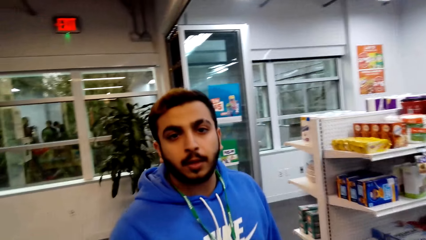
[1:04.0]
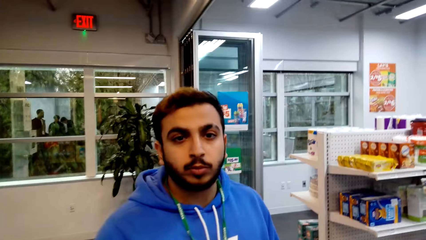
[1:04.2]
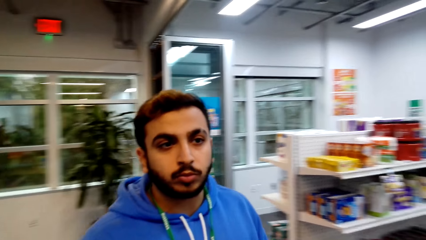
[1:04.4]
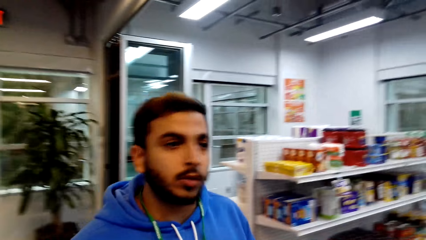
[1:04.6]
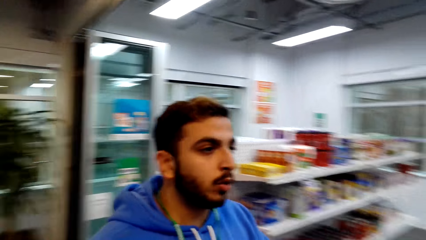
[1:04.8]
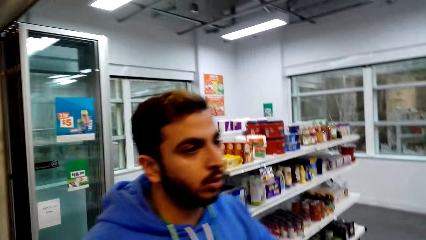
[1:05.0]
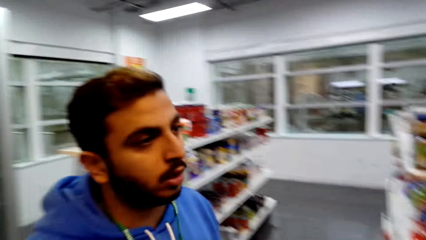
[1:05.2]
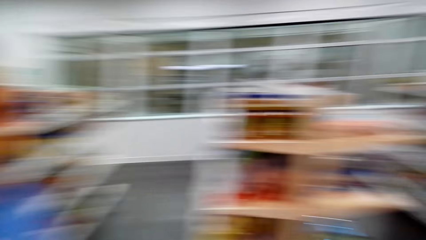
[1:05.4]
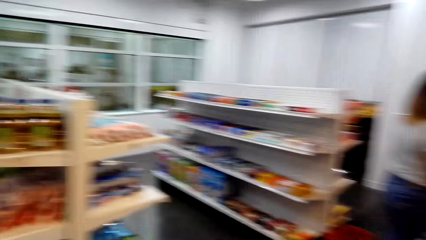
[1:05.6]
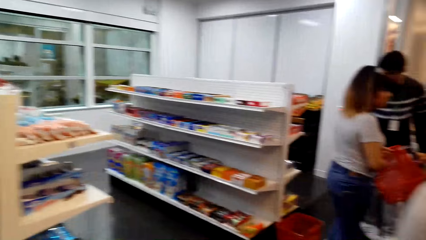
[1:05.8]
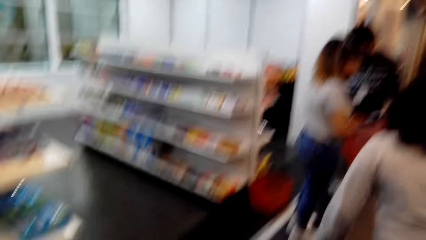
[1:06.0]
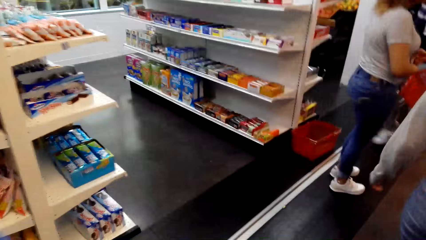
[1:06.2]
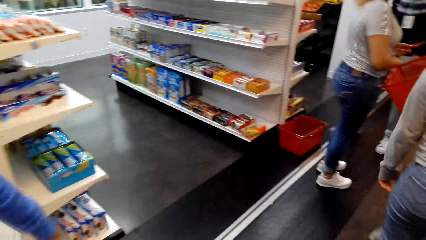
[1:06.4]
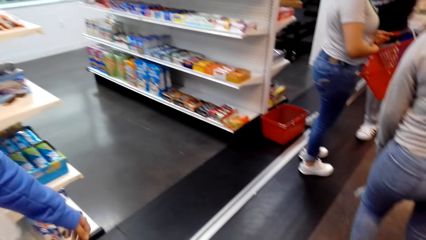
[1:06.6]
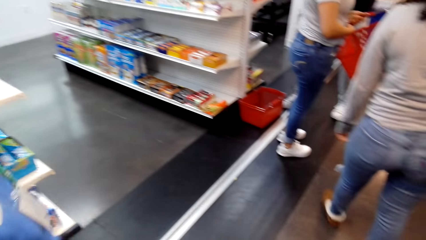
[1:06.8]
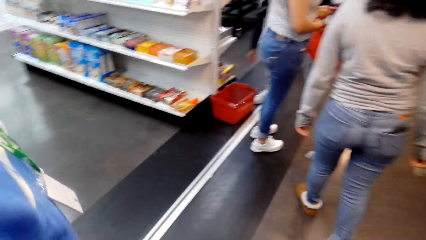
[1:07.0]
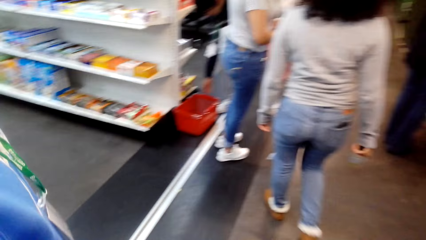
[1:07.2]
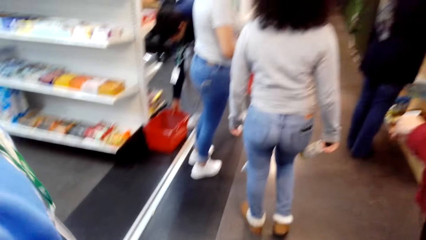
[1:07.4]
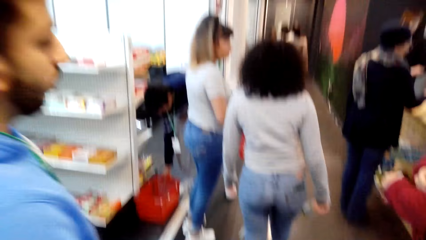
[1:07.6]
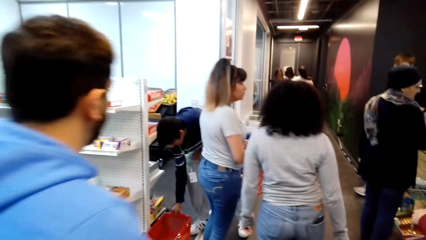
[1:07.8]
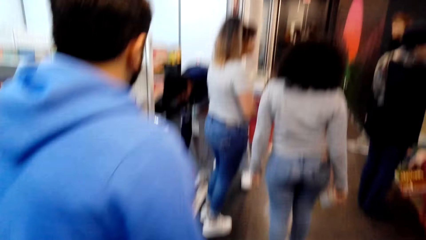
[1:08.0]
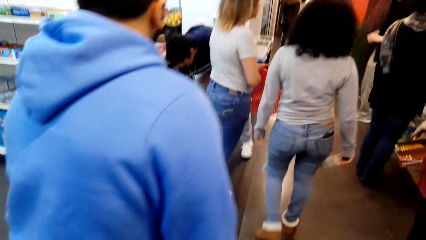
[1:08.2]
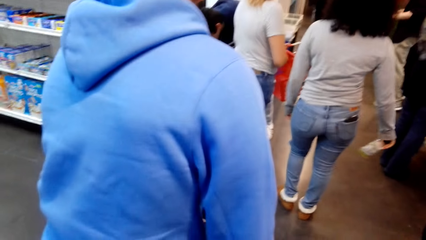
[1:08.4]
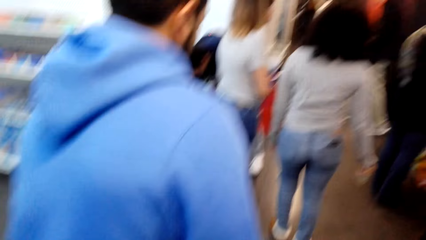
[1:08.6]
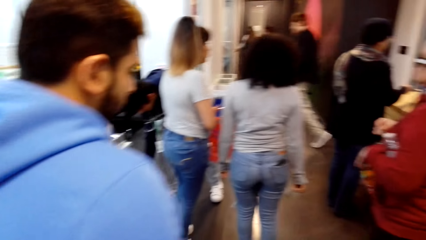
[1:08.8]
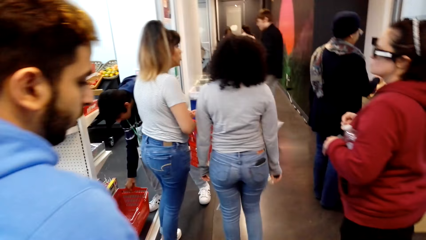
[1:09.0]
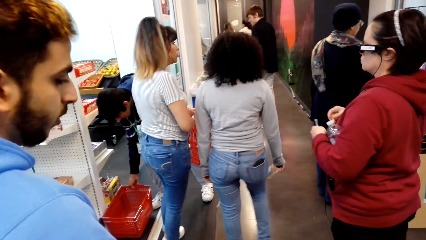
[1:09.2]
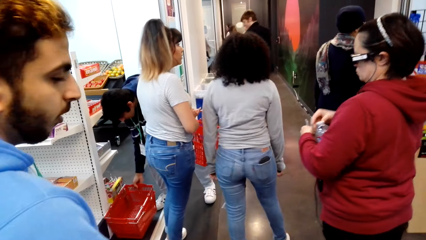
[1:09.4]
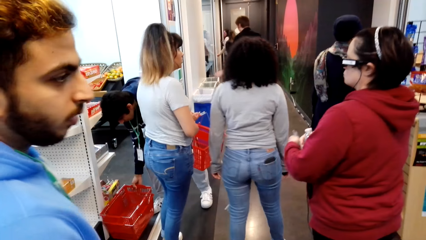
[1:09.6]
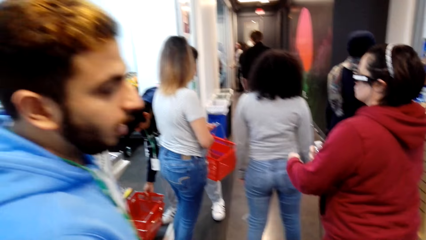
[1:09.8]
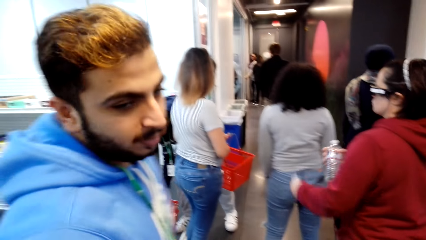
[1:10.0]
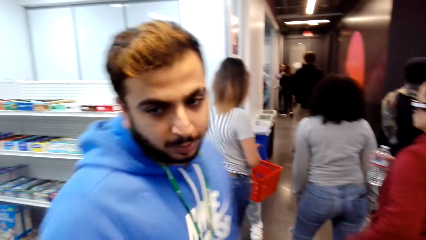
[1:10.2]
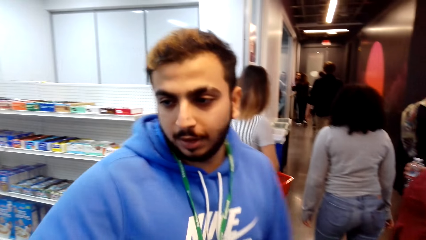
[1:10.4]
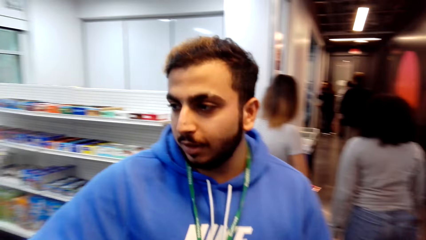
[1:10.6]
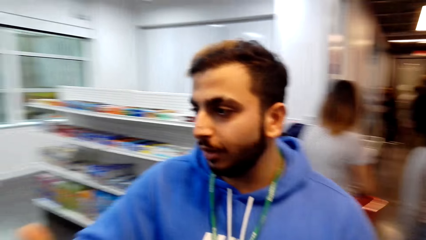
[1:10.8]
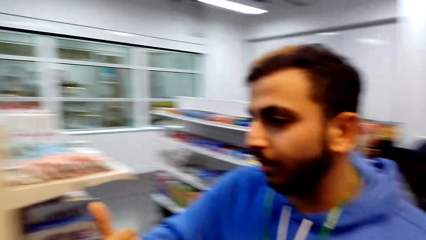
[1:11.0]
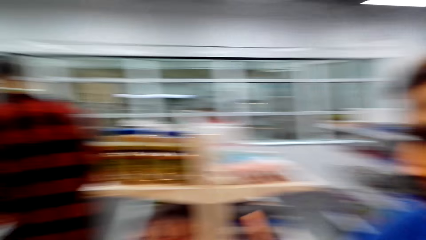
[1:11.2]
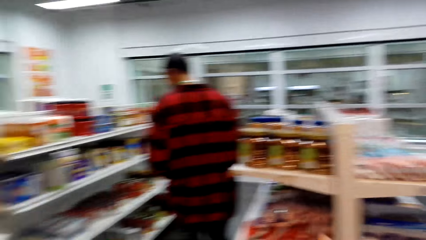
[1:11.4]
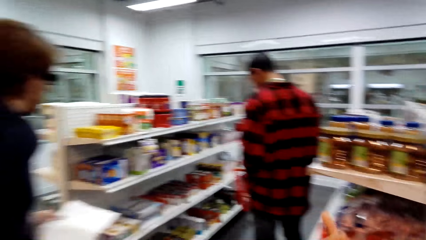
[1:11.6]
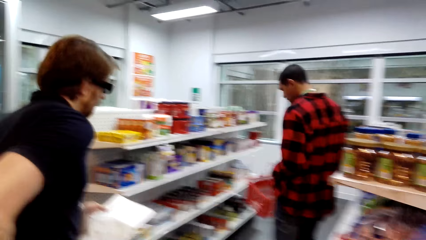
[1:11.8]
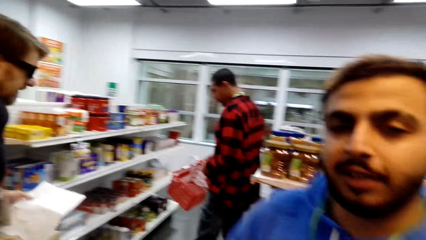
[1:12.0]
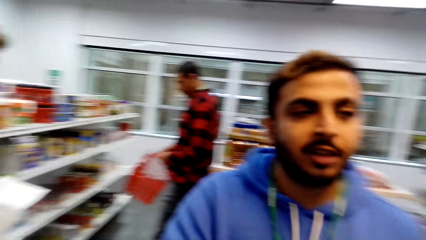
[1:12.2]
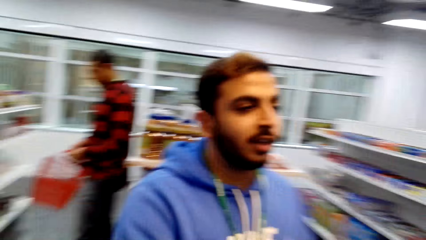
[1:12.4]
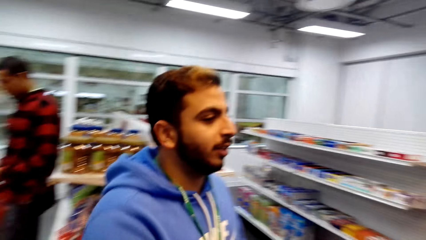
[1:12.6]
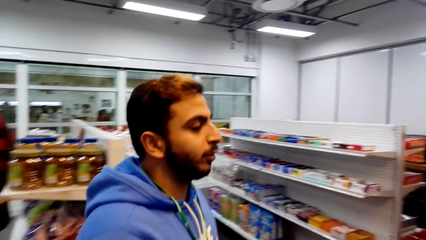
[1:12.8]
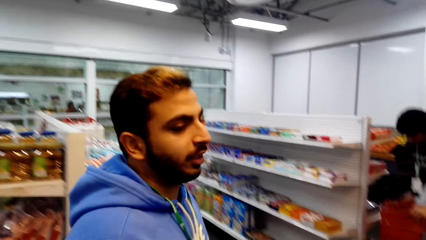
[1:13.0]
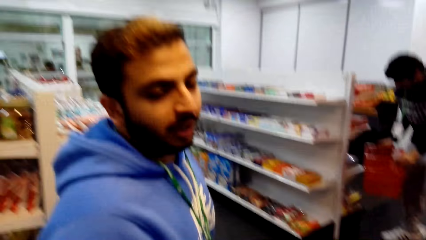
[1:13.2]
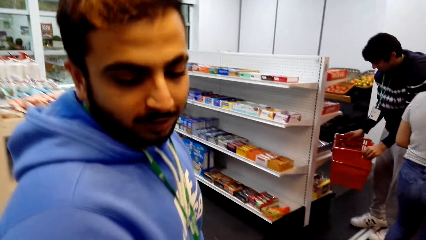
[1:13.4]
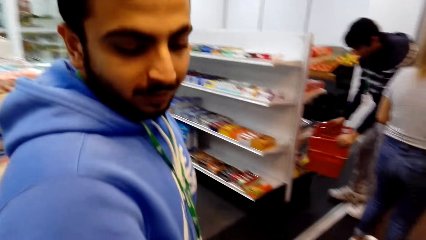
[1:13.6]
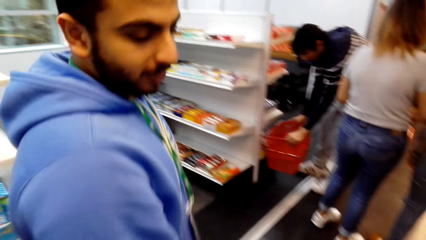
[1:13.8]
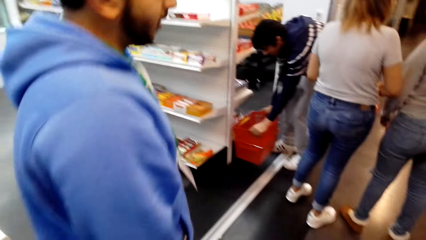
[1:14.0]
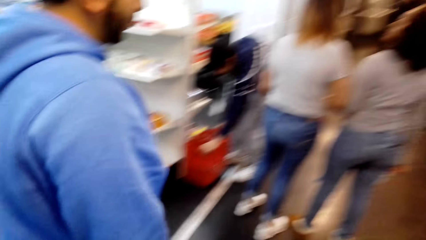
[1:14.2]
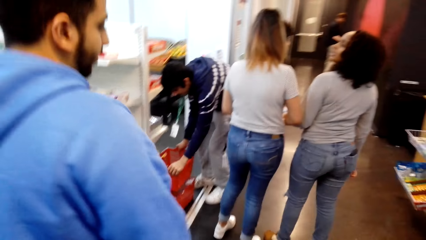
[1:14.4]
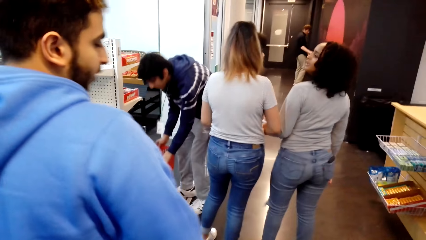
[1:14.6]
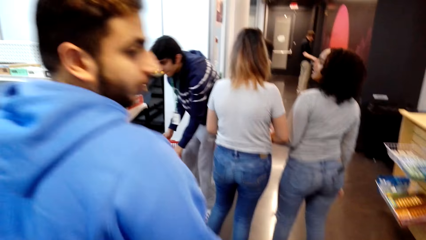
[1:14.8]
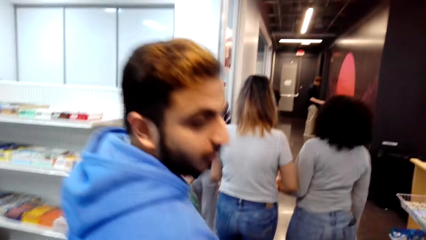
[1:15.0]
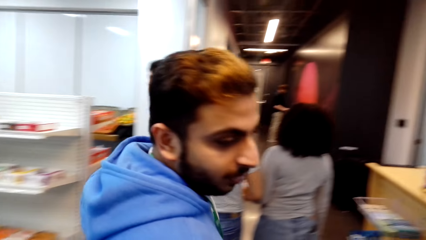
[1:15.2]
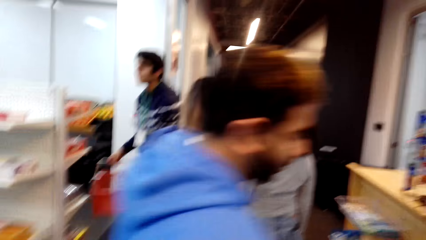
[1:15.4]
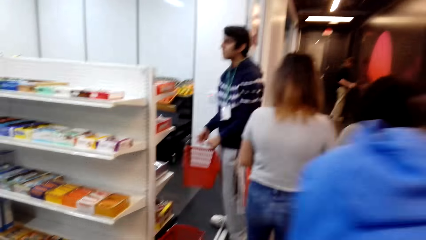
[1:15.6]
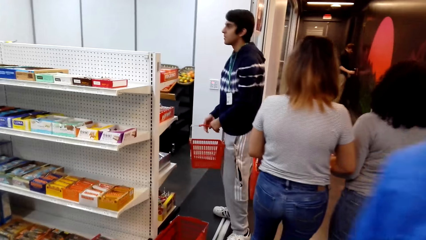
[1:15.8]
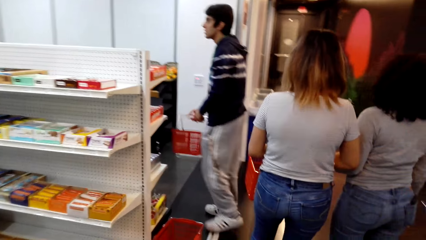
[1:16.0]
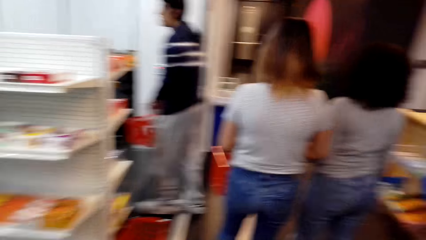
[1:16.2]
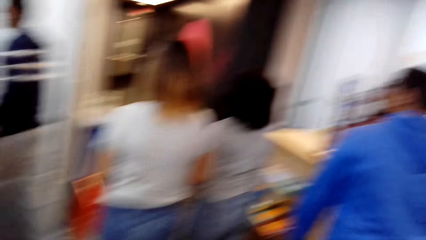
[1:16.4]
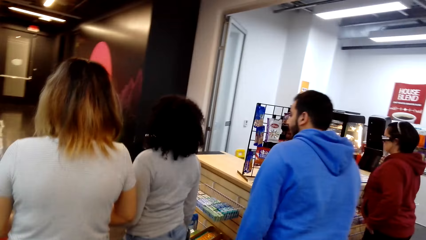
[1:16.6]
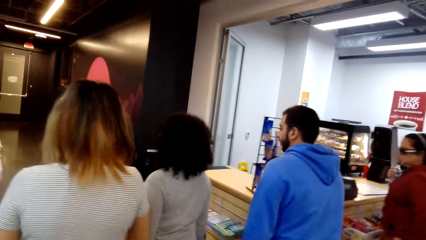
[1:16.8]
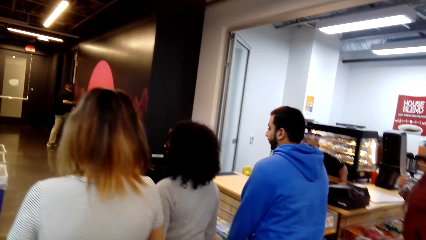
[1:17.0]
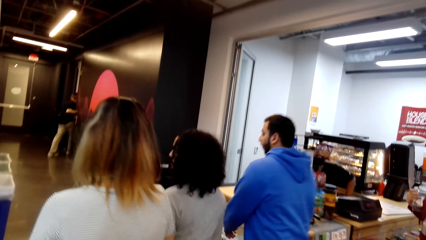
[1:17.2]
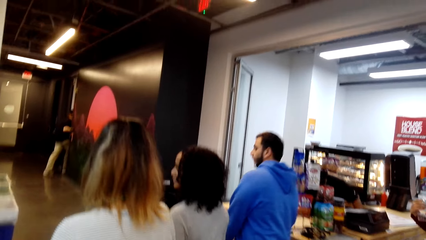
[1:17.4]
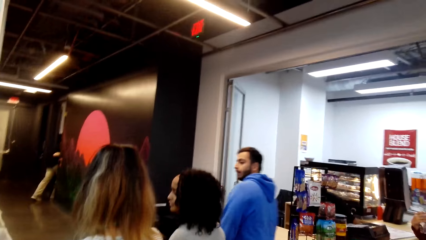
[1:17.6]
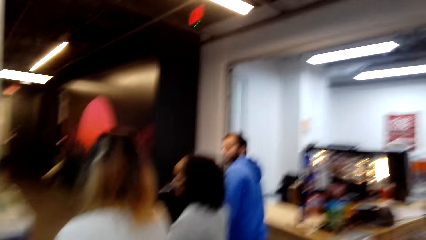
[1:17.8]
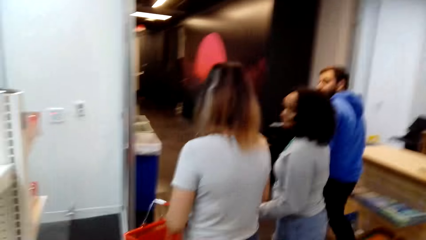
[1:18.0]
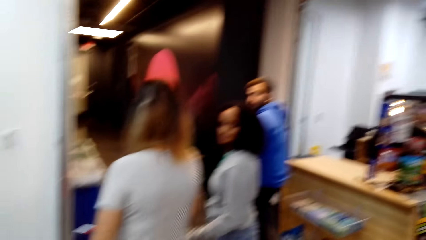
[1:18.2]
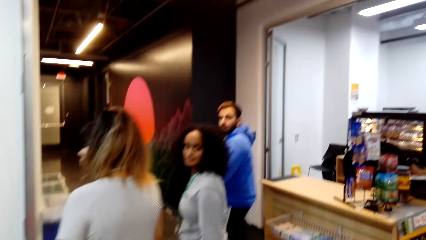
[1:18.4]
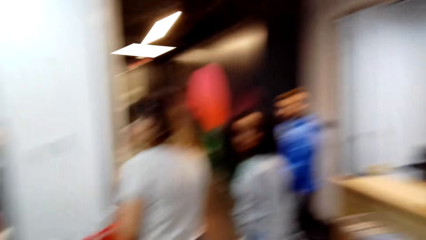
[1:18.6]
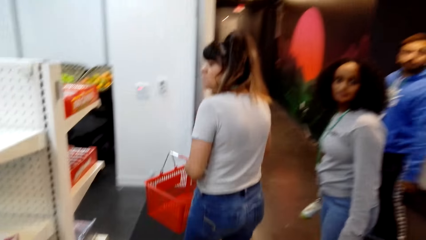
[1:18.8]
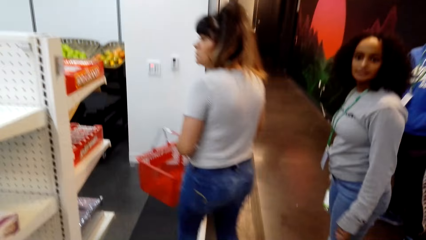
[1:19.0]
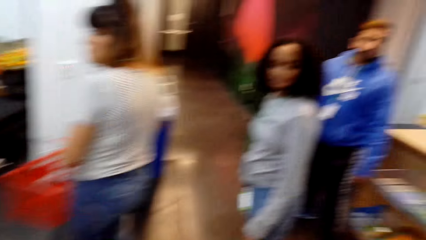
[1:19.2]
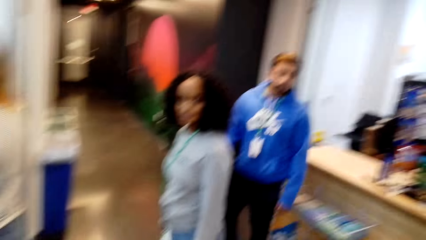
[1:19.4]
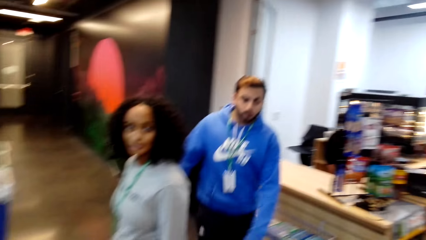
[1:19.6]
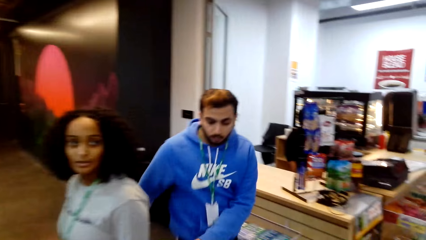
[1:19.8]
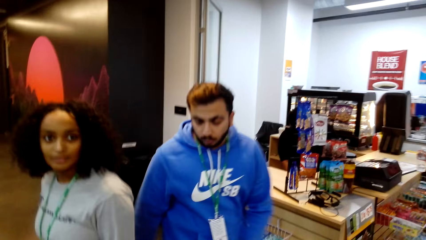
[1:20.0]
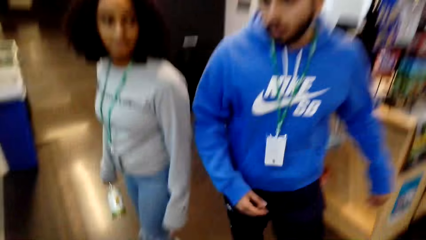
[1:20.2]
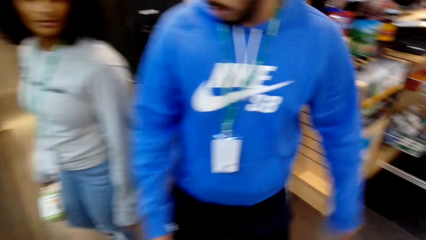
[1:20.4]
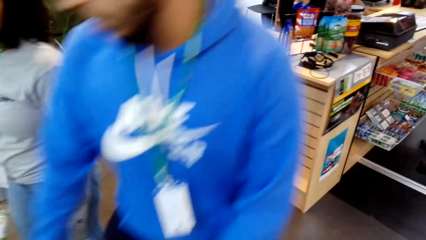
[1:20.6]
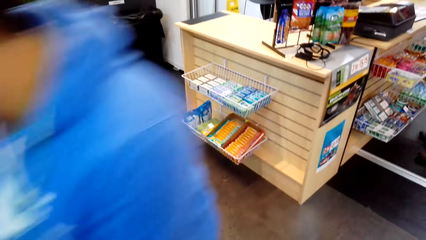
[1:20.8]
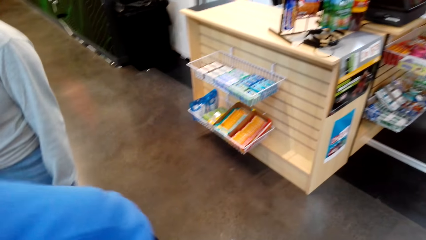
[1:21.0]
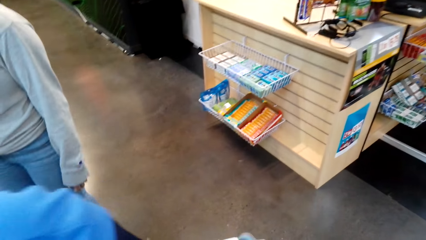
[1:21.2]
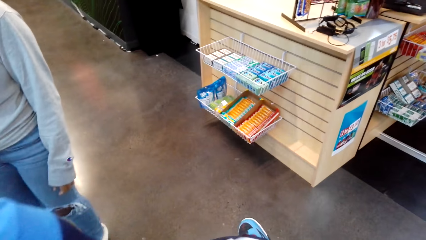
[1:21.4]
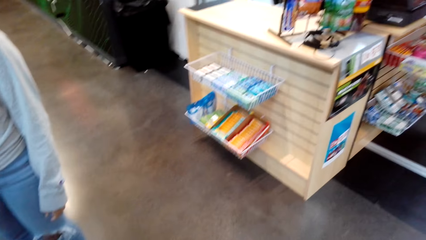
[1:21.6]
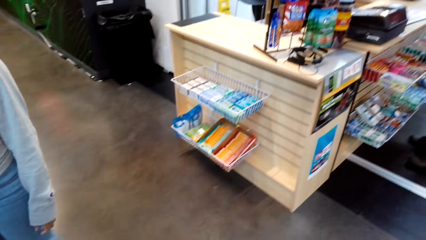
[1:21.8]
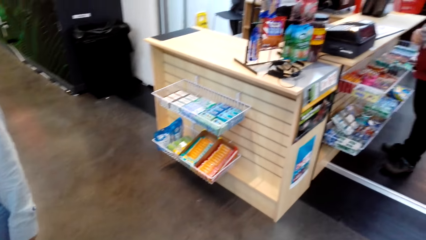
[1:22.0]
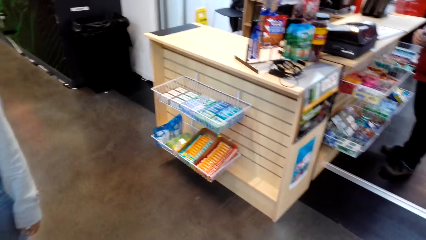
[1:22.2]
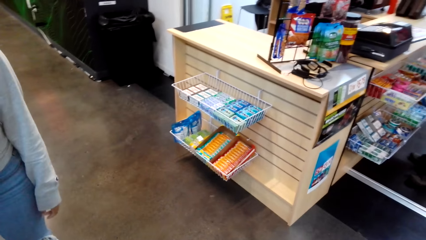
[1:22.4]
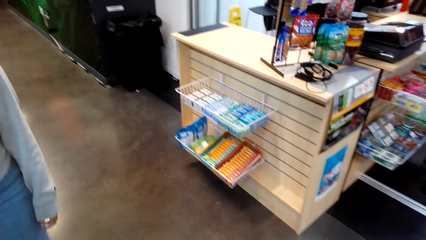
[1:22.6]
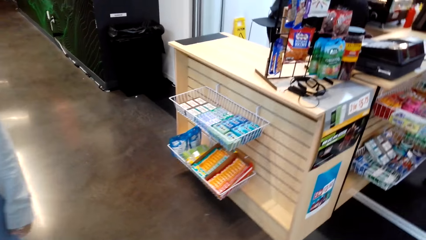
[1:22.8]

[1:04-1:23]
The camera wearer dialogues with a man. They walk in the supermarket and turn around. The man dialogues with the camera wearer. The man walks in the supermarket with the camera wearer.
